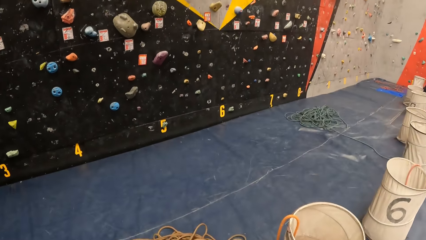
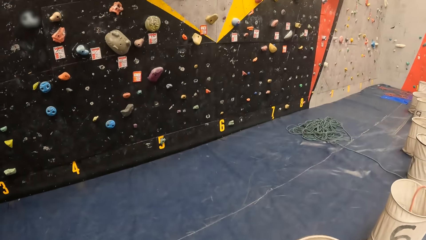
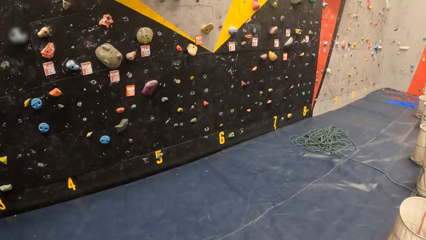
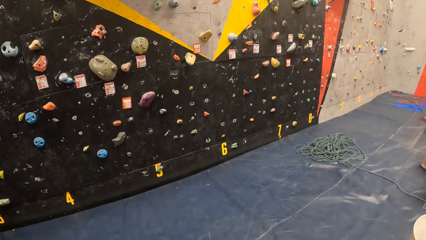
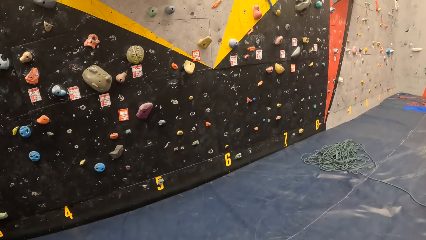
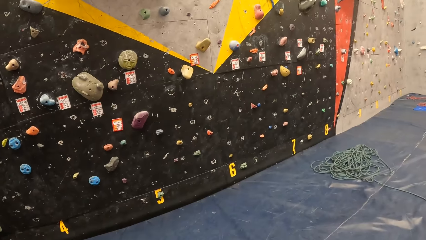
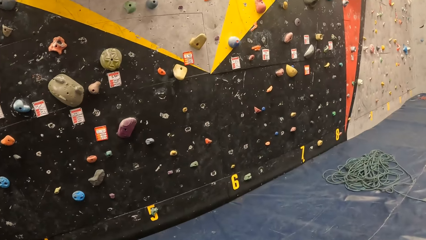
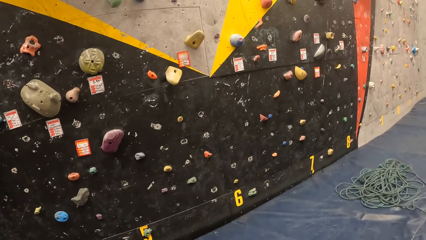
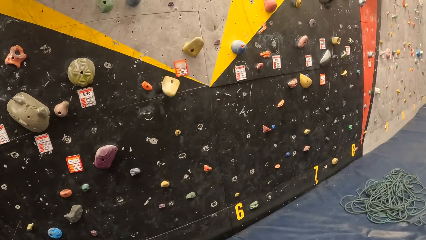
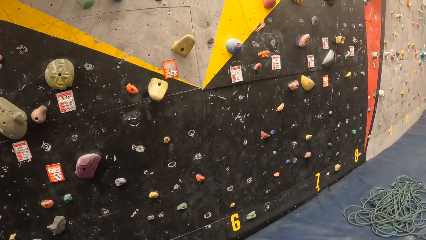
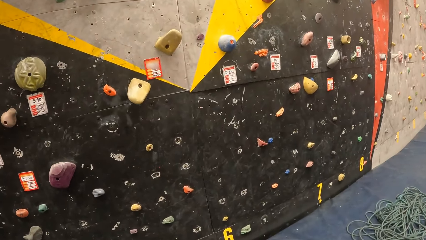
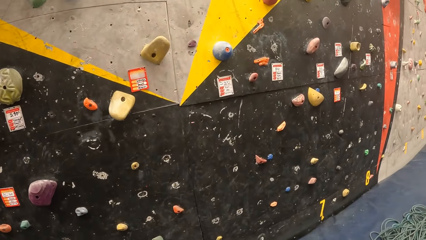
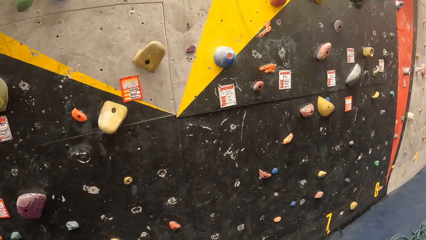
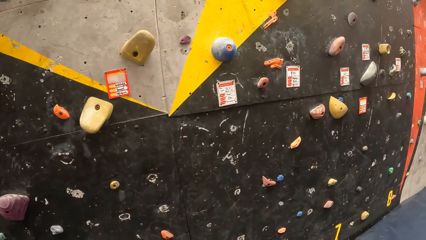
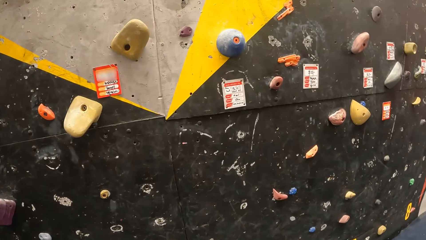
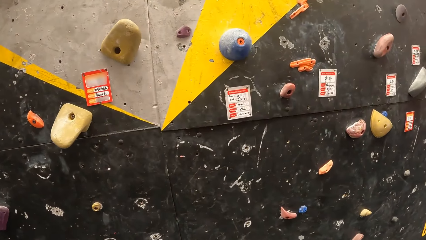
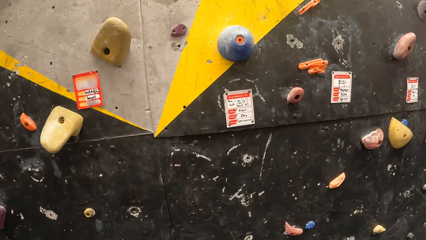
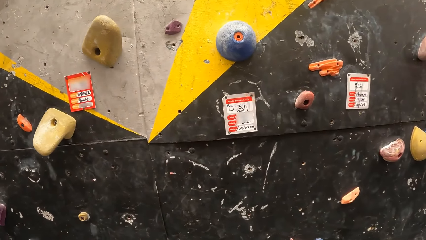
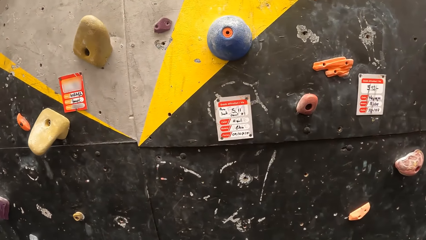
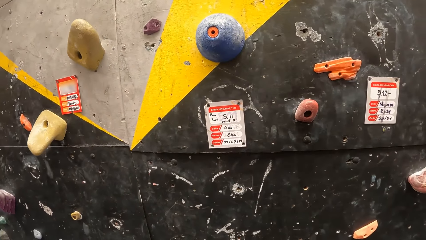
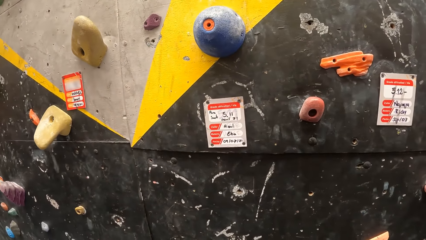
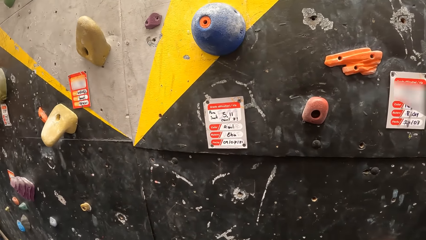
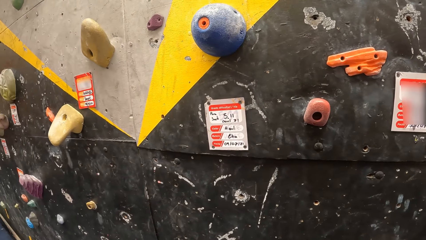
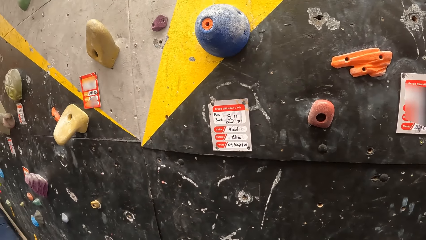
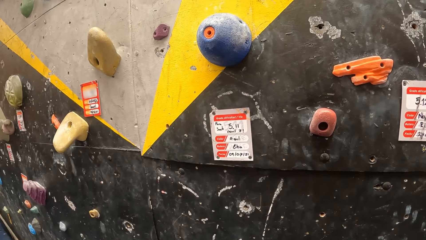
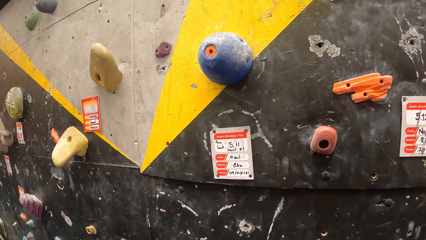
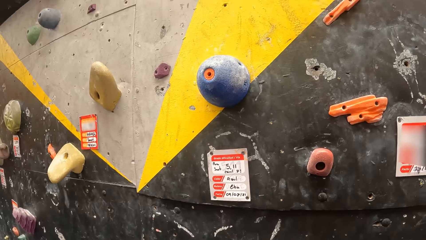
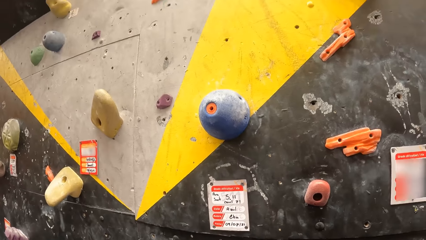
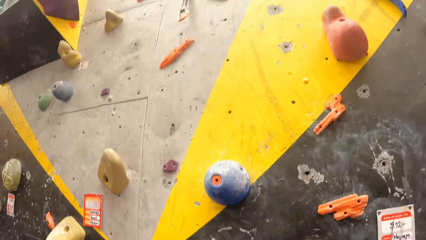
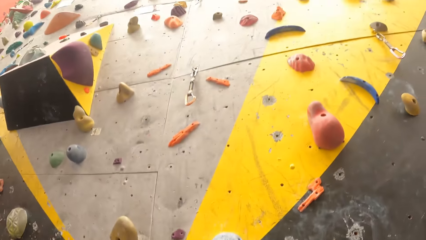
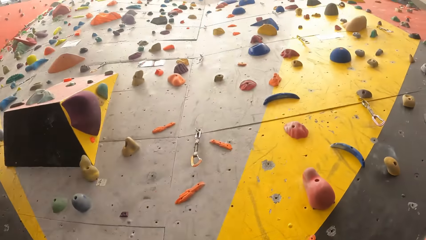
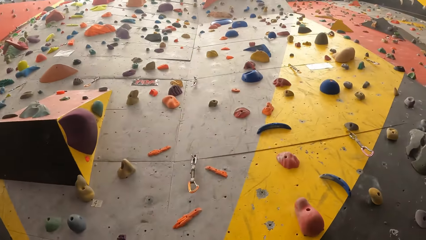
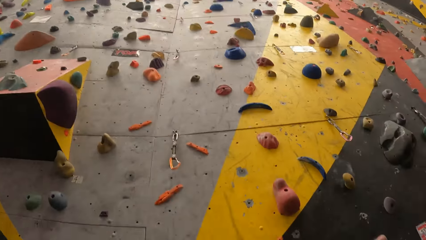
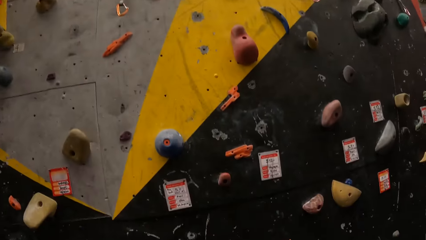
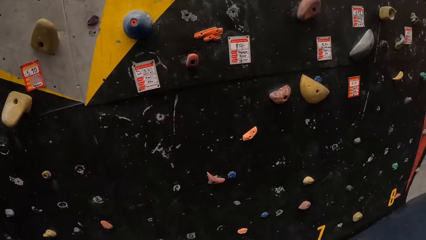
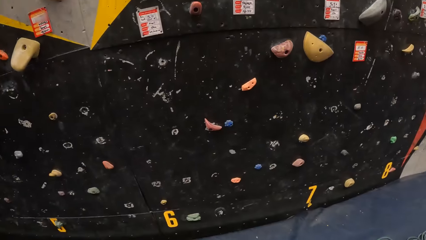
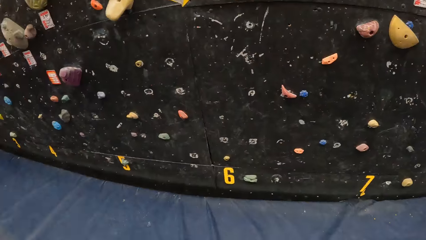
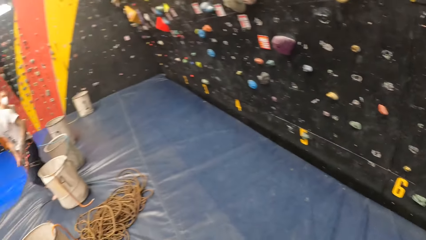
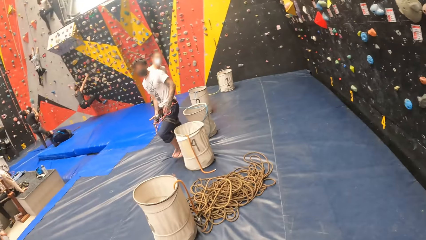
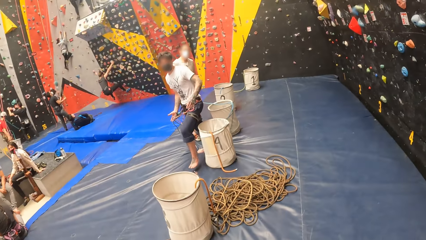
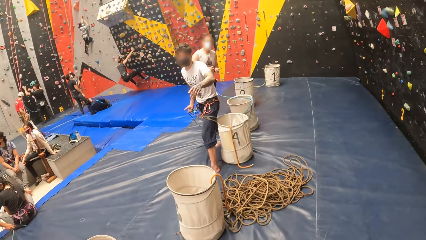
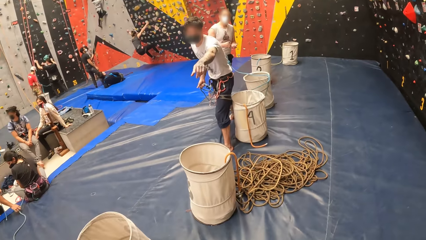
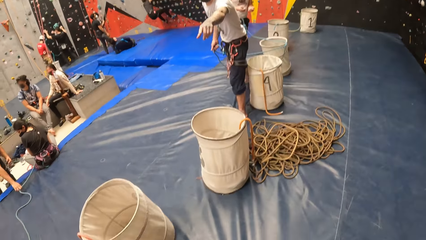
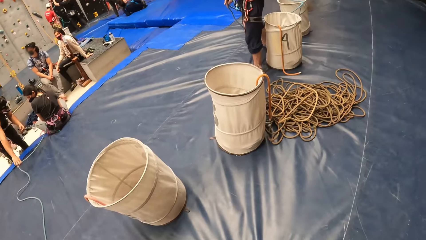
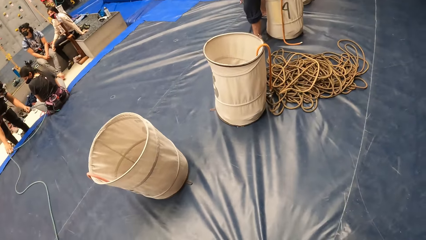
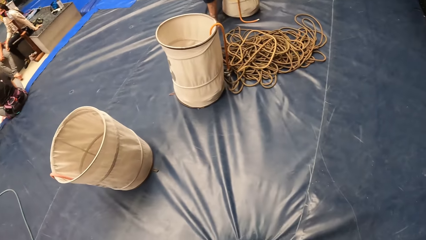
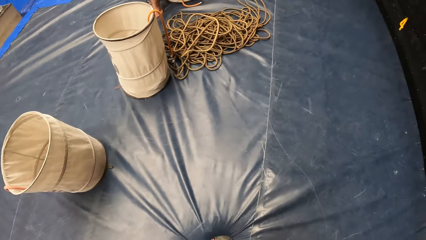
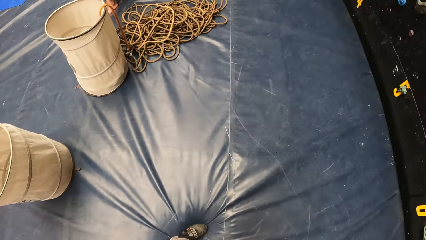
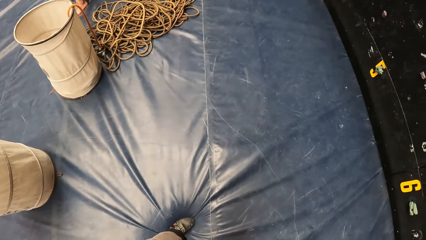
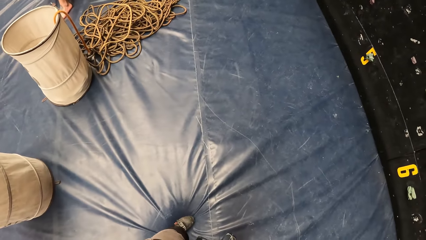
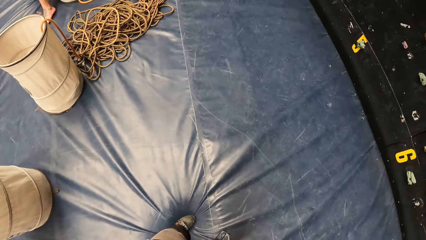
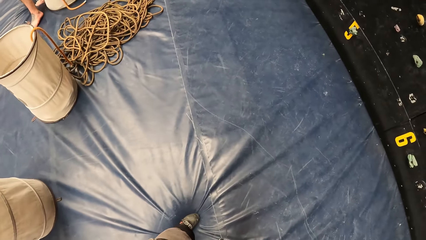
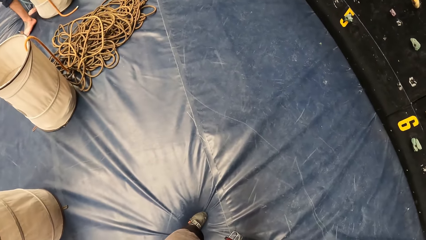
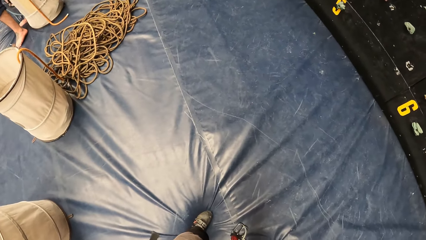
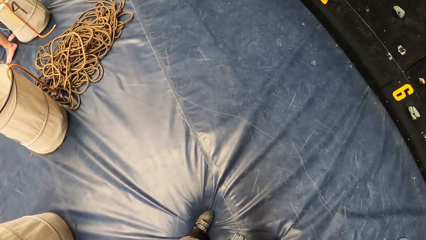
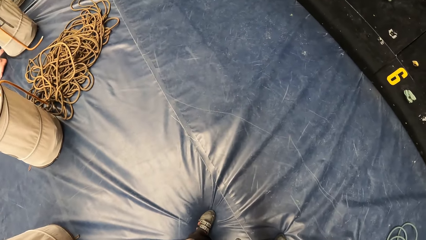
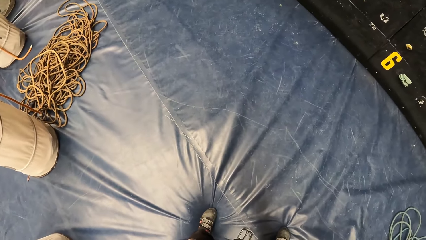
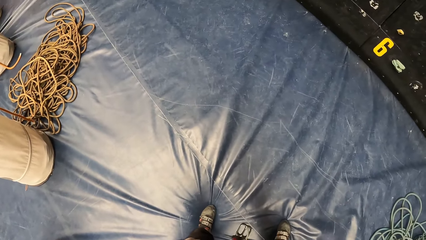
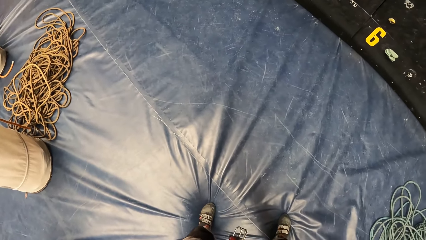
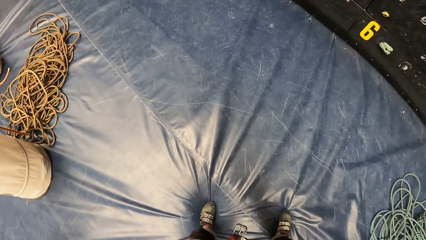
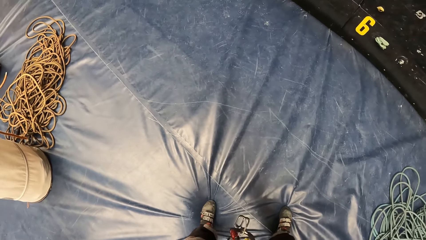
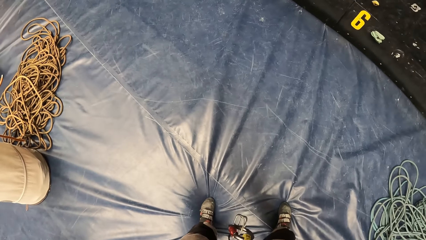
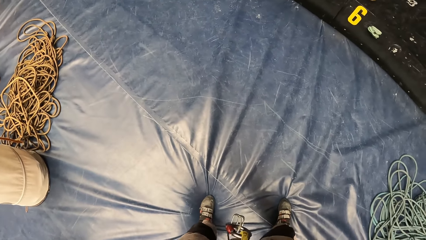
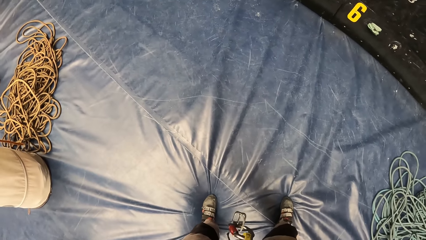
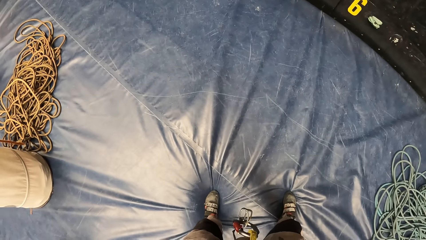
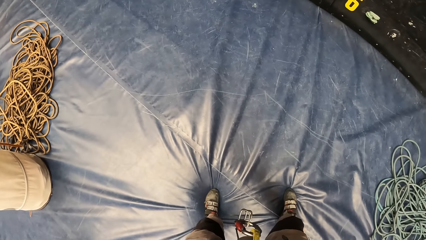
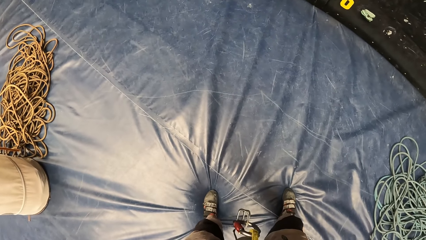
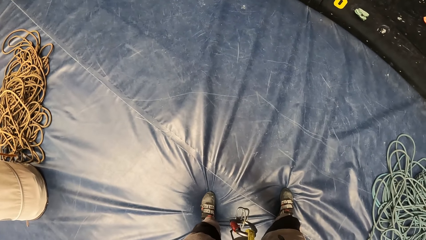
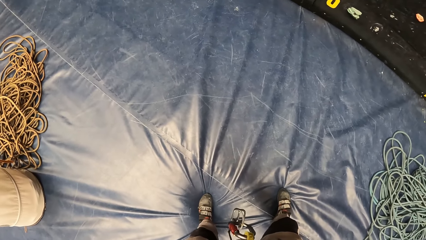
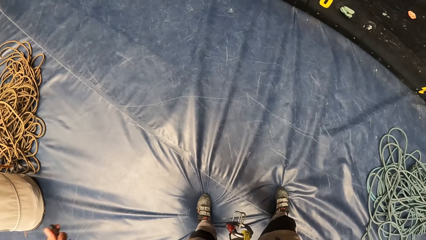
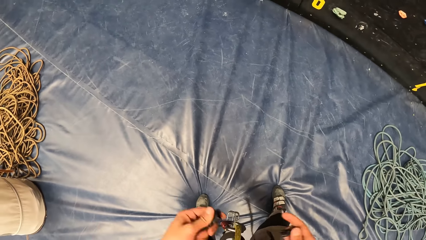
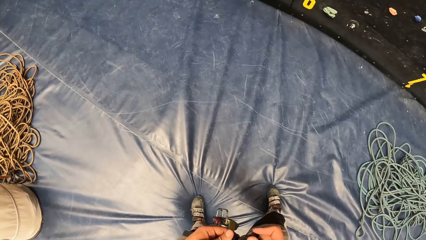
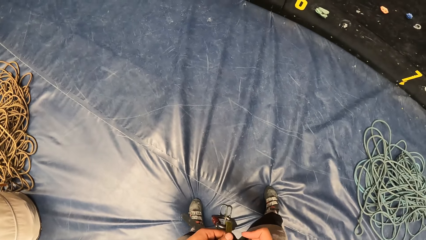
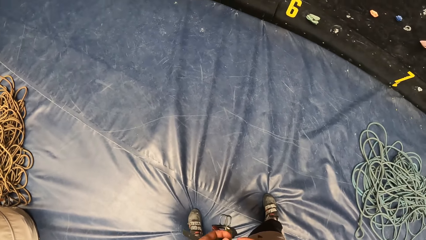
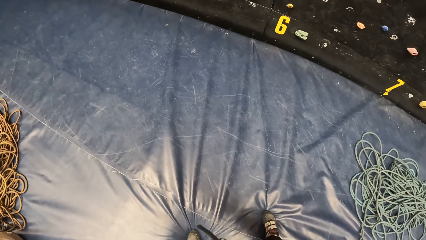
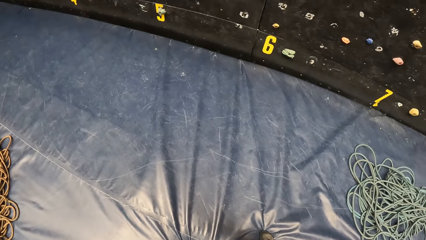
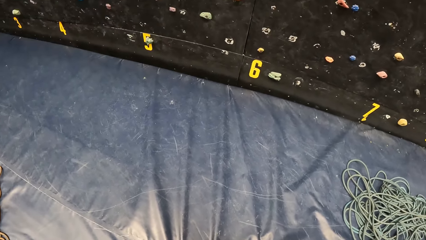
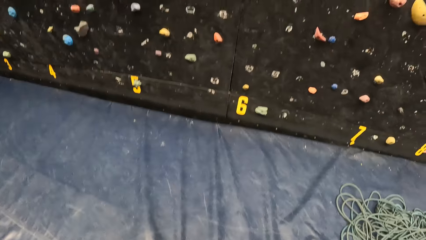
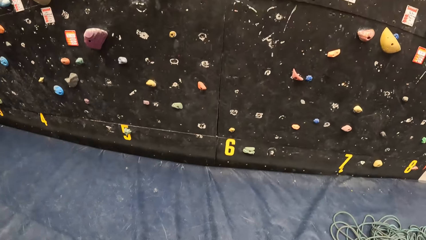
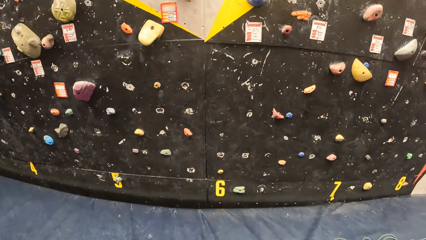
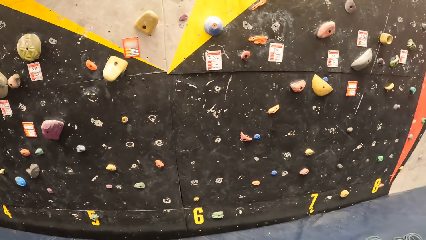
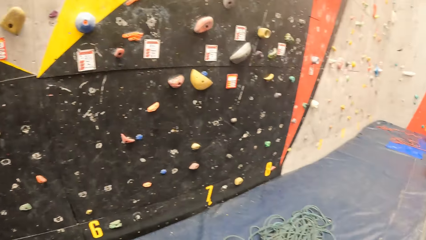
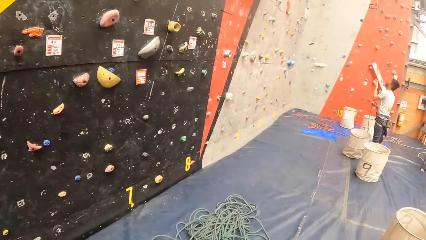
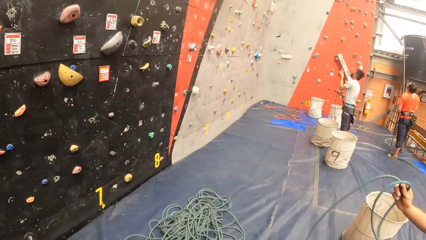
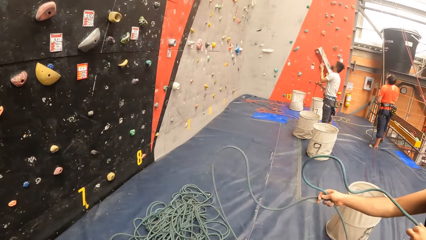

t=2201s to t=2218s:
The camera wearer walks towards the wall in the room. They stare at the wall. They look around.
